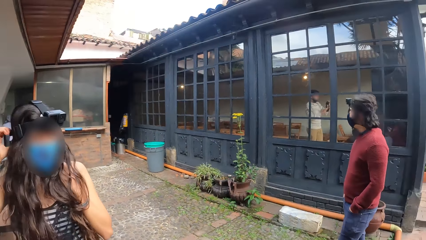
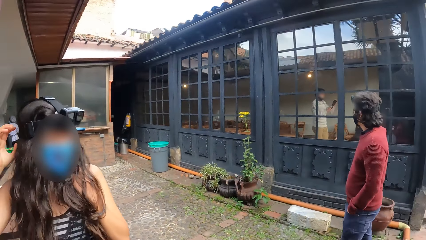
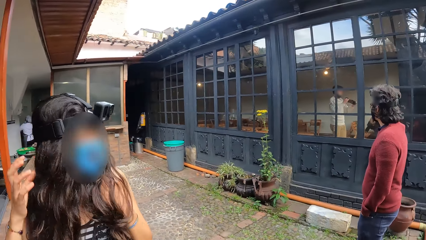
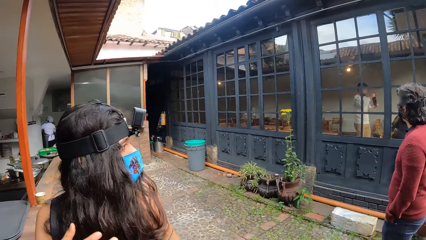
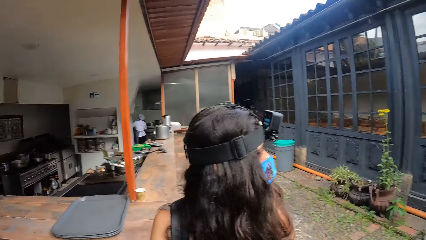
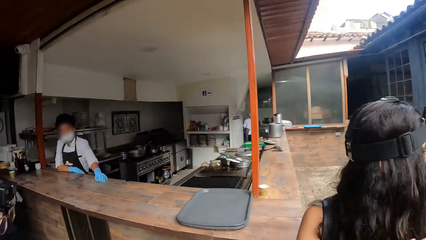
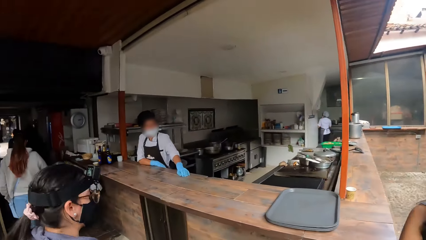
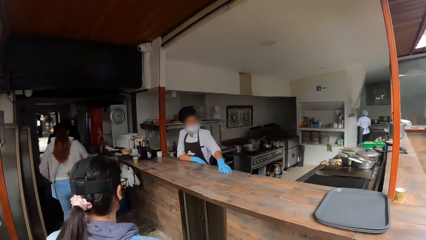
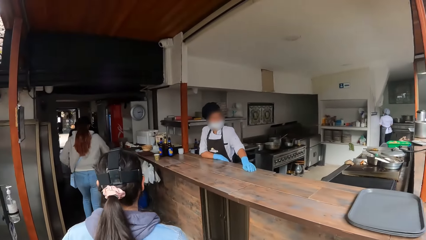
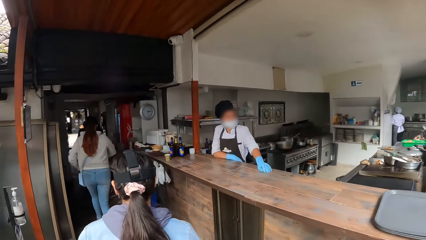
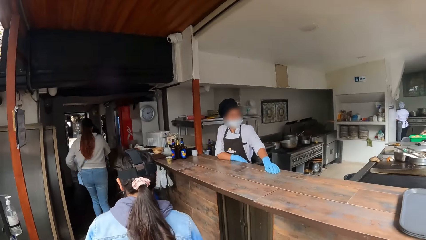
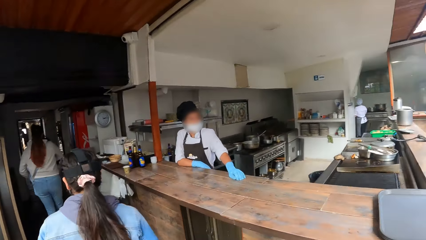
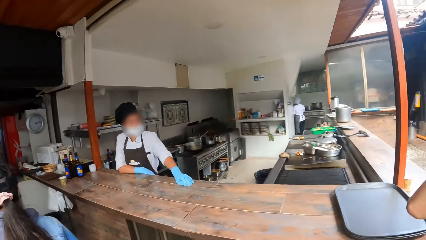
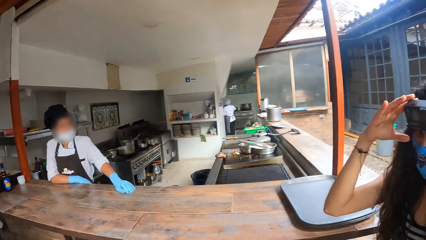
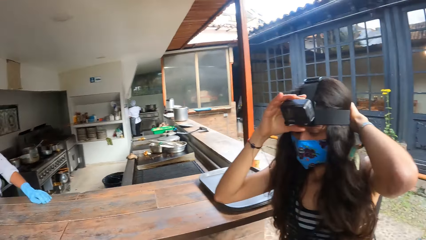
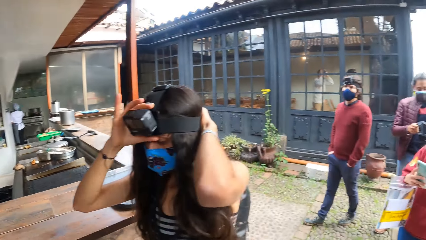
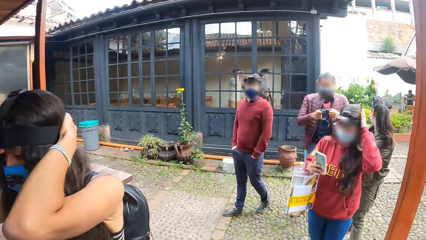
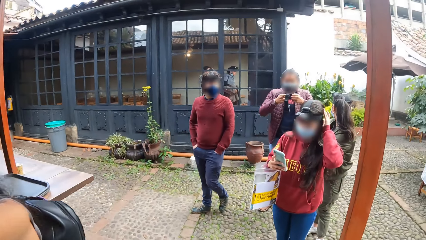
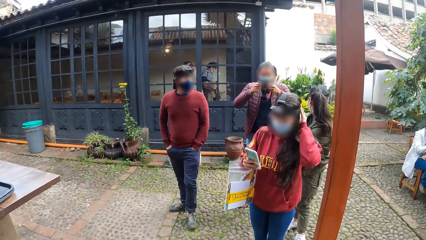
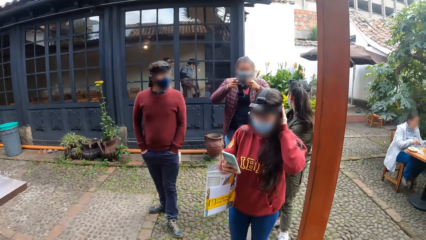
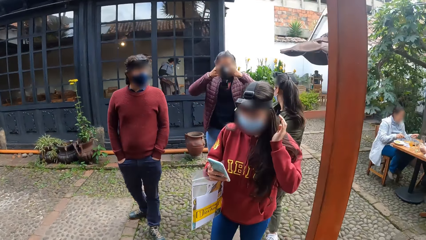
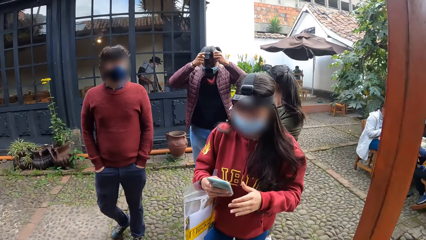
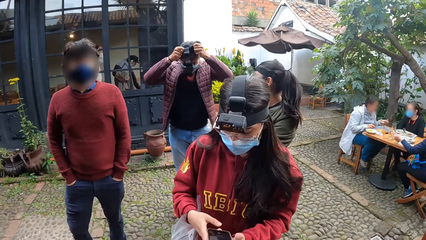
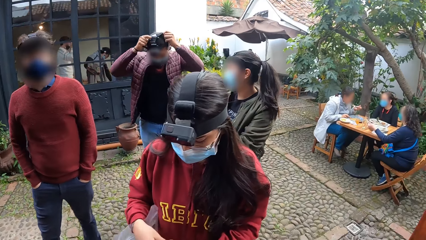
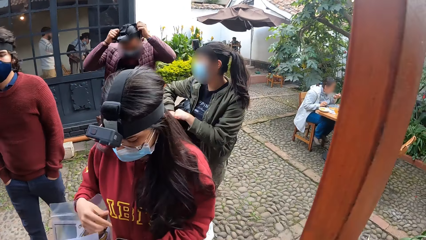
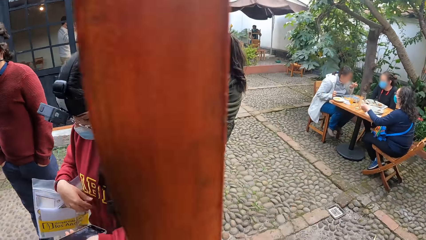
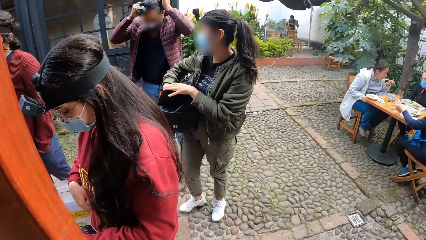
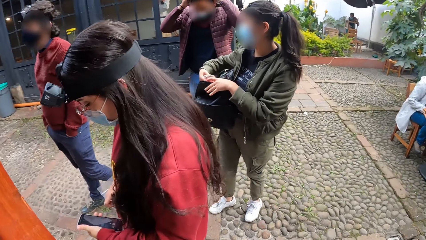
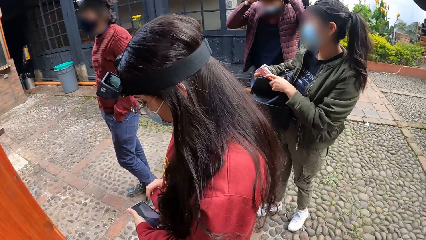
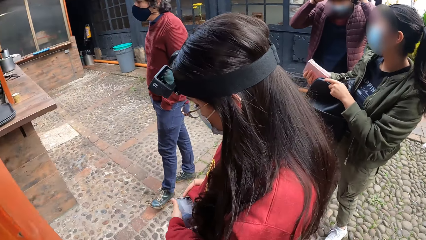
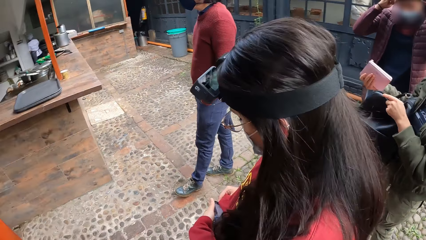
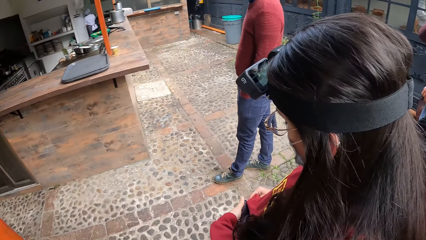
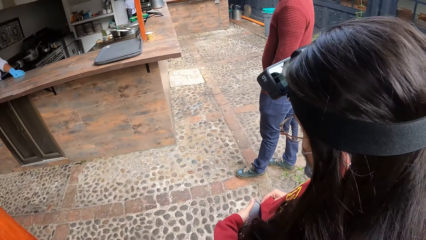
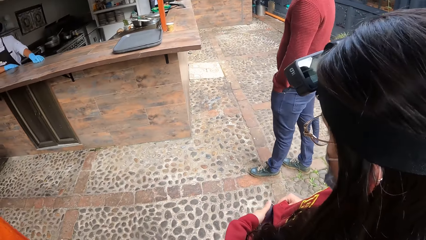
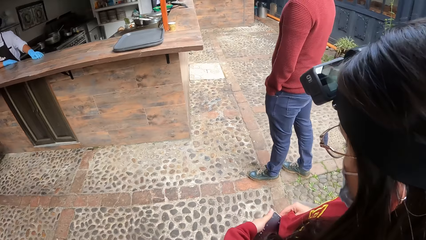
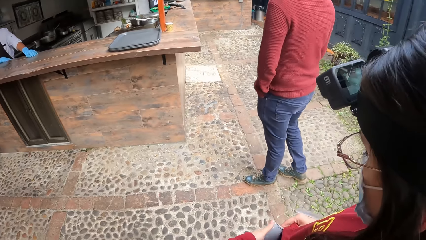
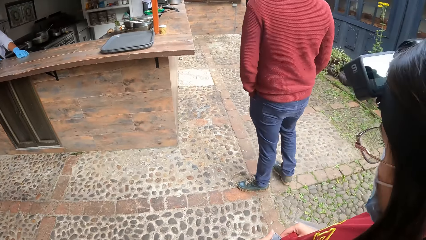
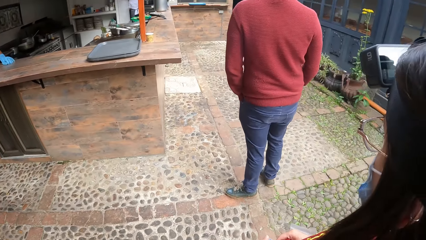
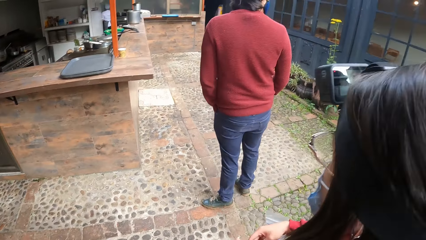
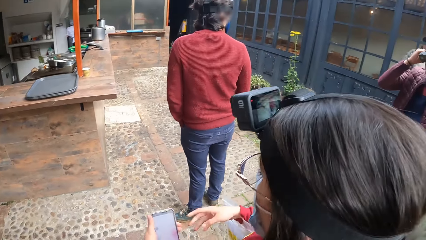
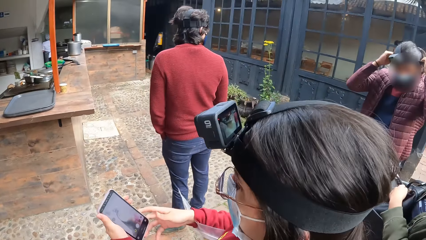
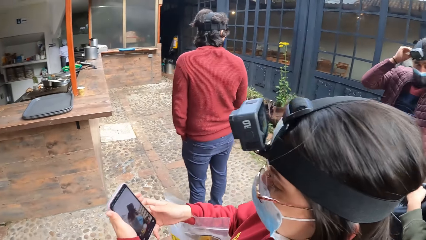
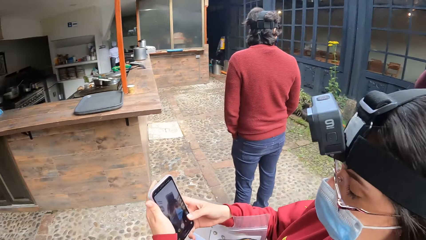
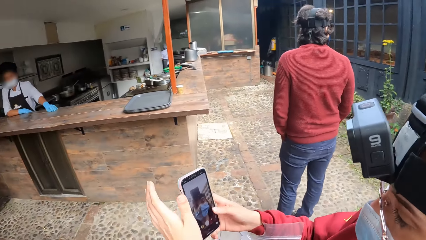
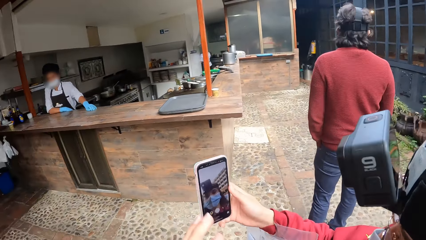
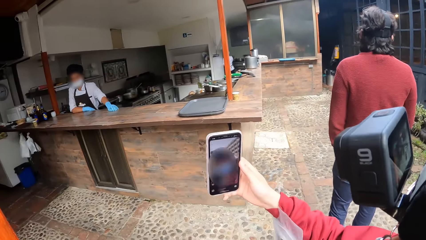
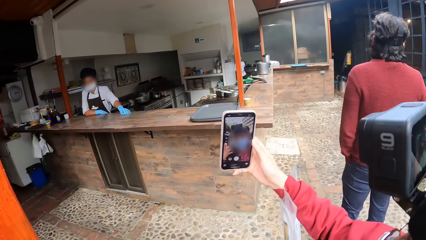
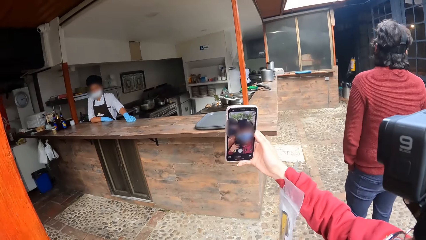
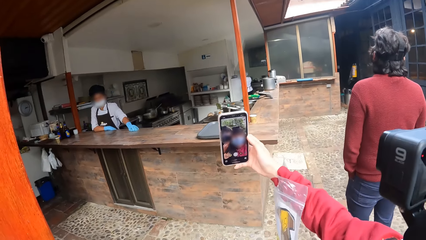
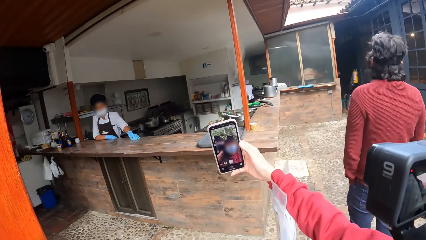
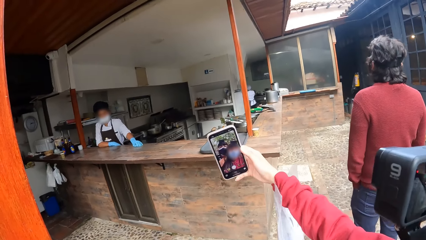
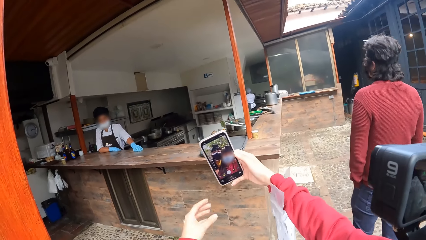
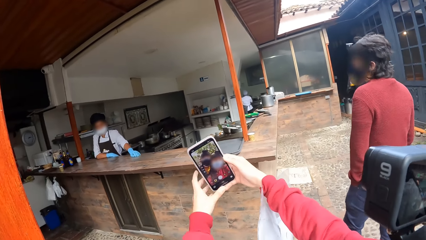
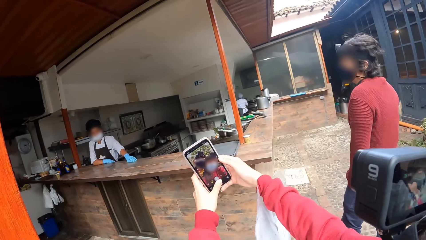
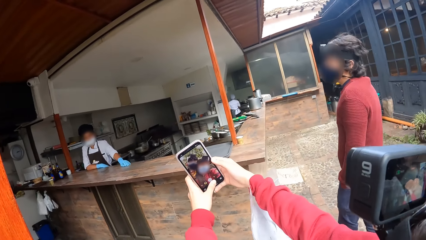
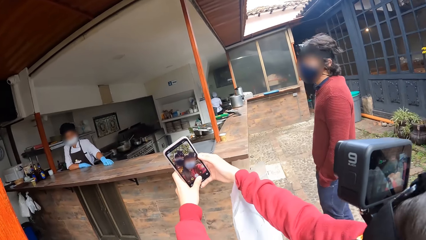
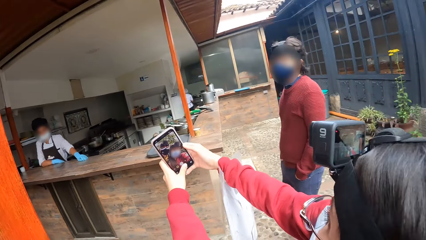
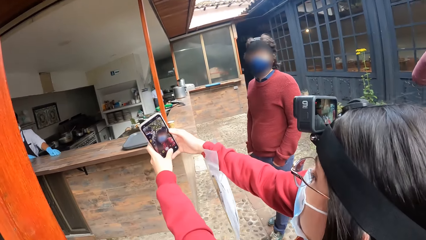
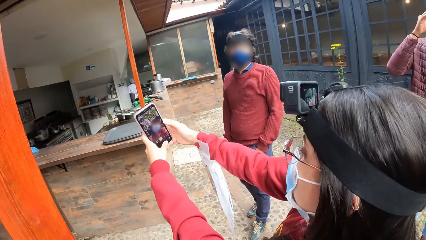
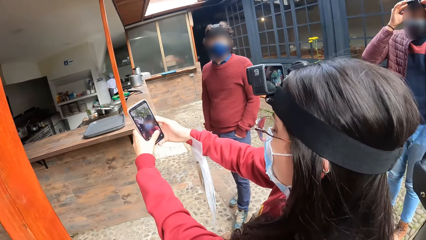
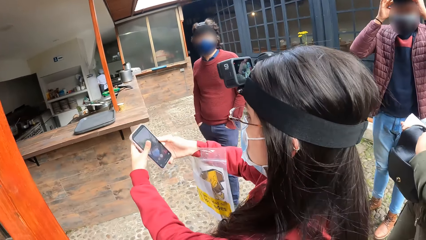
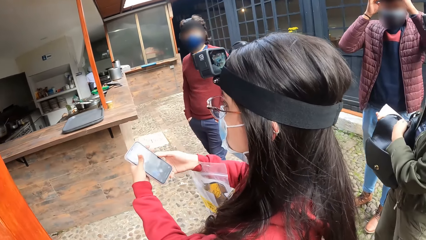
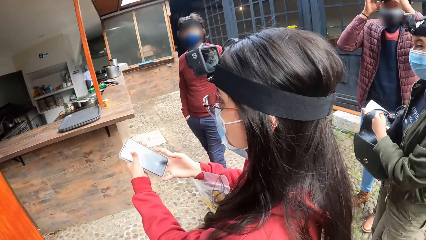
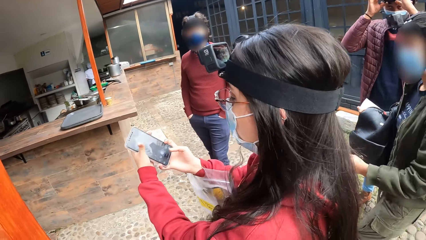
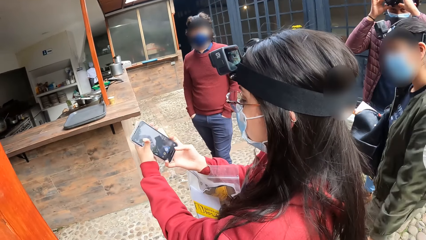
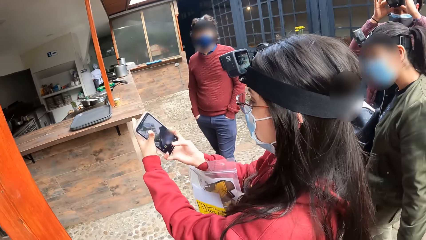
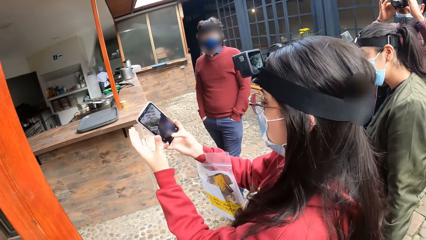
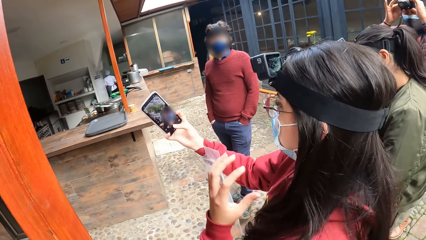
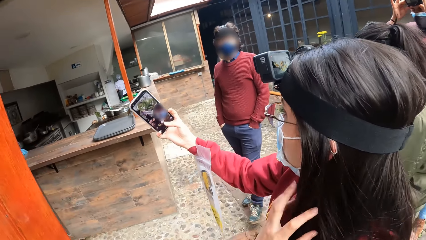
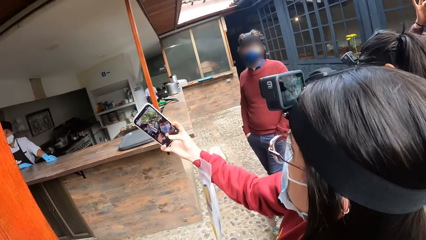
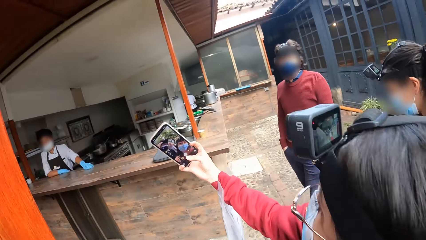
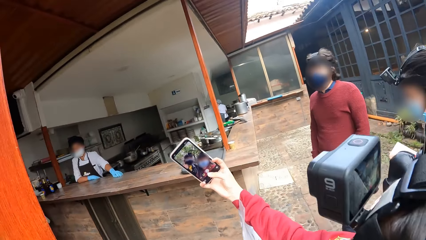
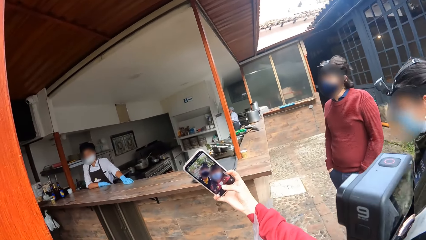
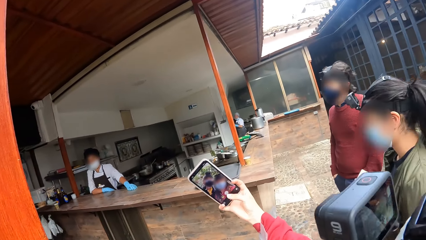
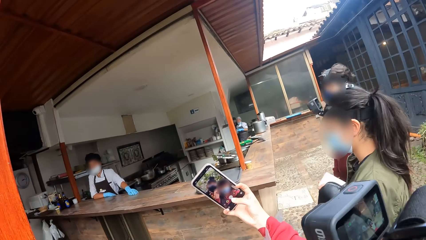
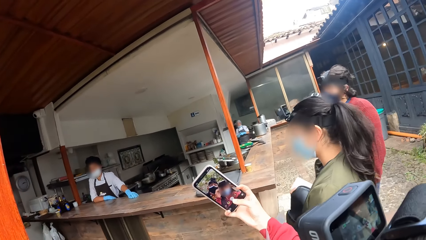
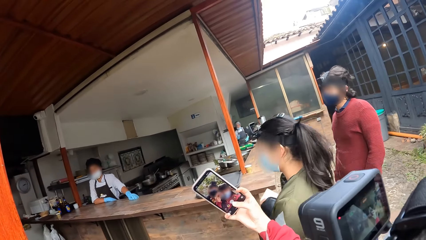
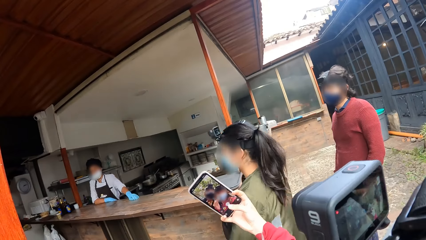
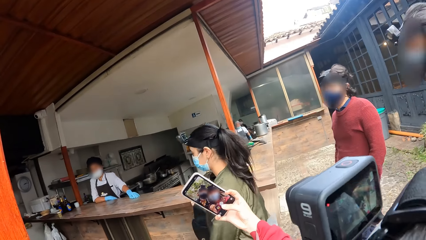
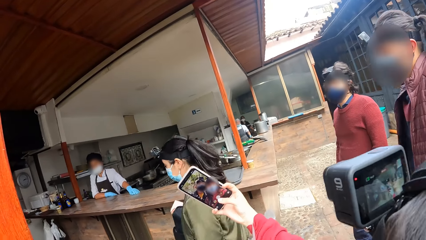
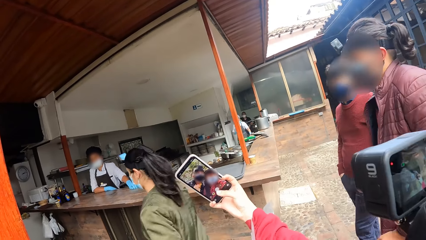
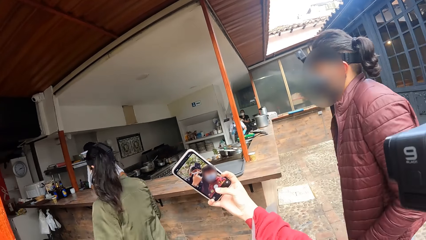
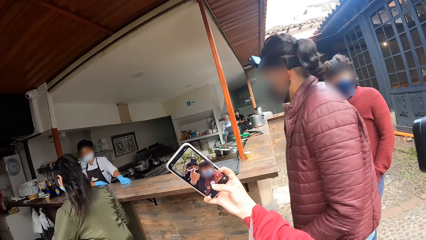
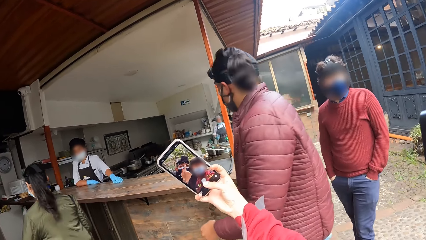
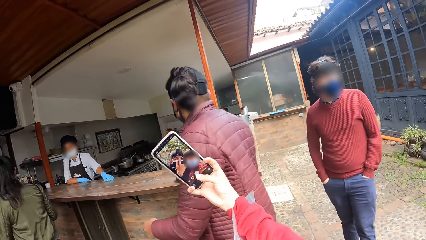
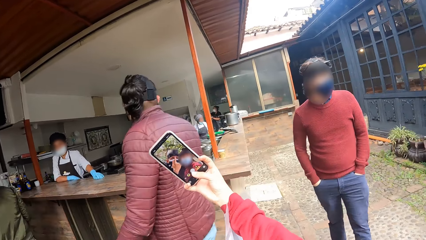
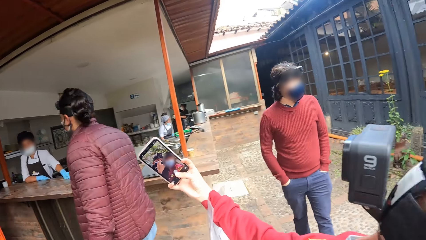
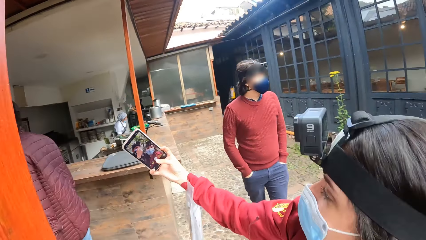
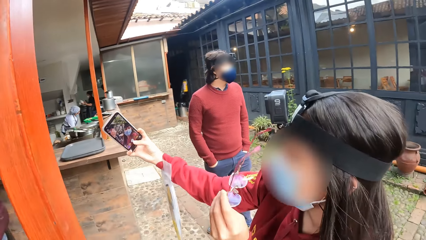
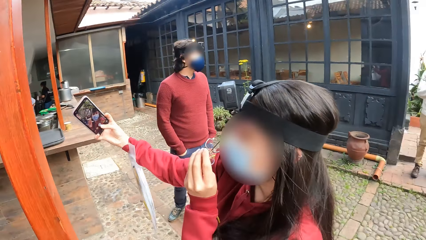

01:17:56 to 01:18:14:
A man wears the camera on his head with both hands. A woman passes the mobile phone from her right hand to her left hand. Another woman holds a mobile phone in her right hand. The first woman operates the mobile phone with both hands. She operates the mobile phone with her right hand. She operates the mobile phone with both hands. She operates the mobile phone with both hands again. A person takes selfies with the camera wearer.
